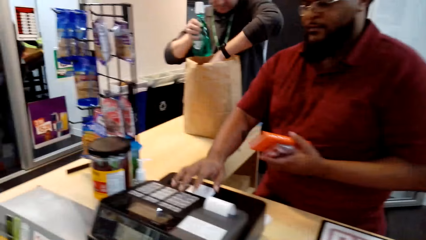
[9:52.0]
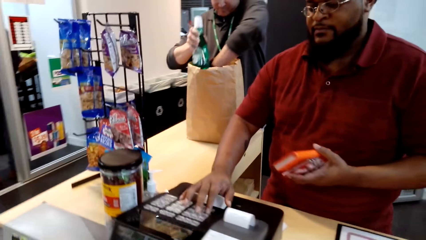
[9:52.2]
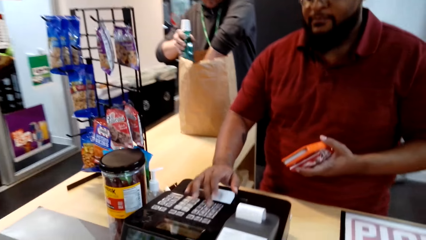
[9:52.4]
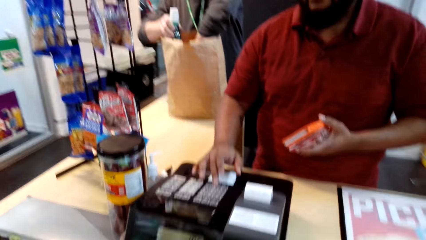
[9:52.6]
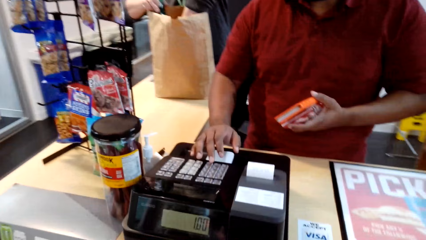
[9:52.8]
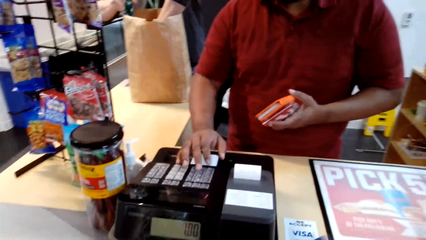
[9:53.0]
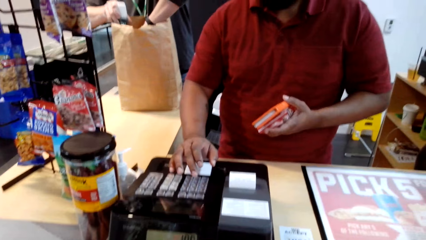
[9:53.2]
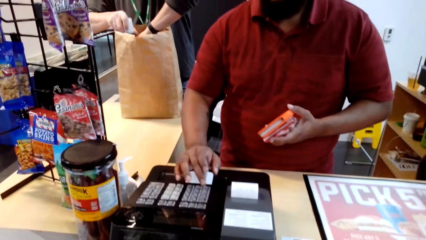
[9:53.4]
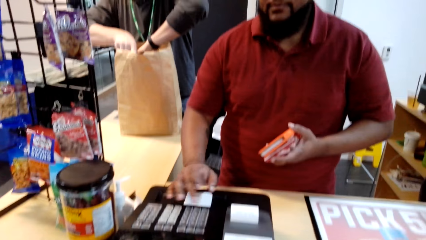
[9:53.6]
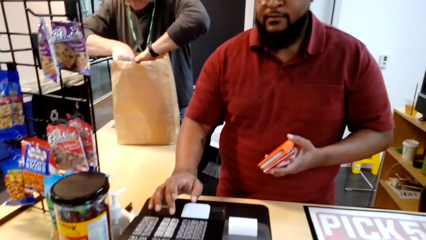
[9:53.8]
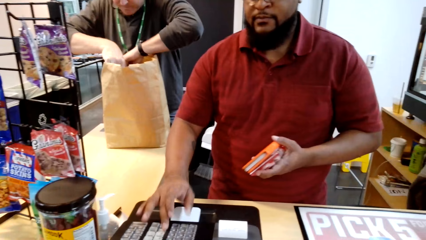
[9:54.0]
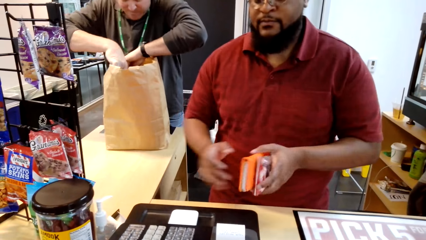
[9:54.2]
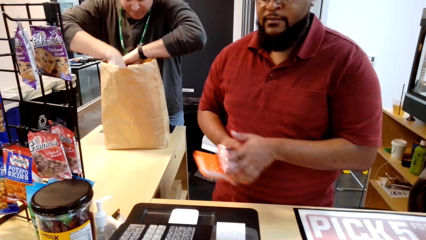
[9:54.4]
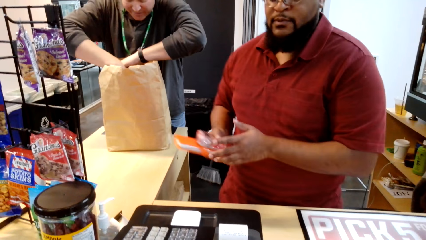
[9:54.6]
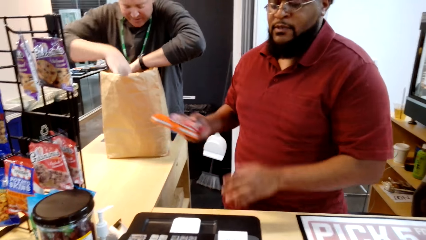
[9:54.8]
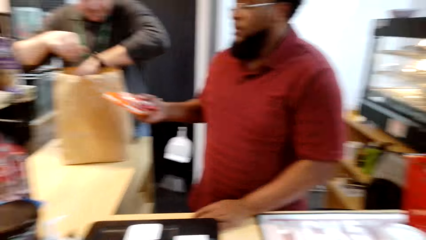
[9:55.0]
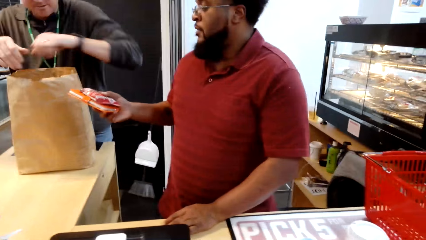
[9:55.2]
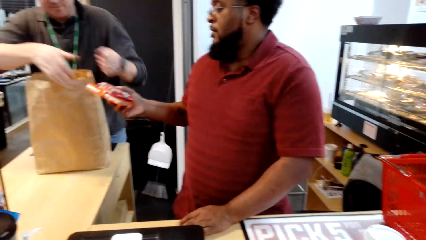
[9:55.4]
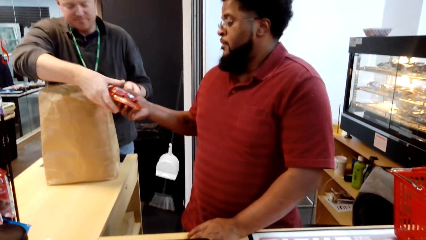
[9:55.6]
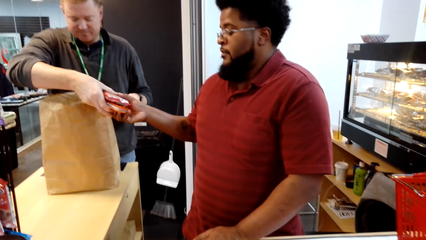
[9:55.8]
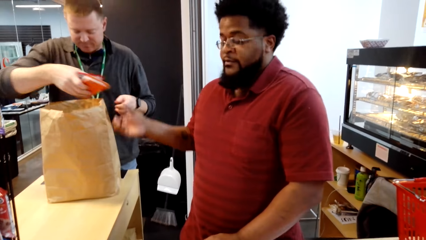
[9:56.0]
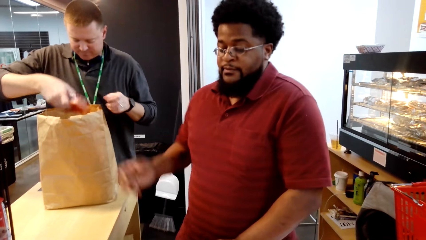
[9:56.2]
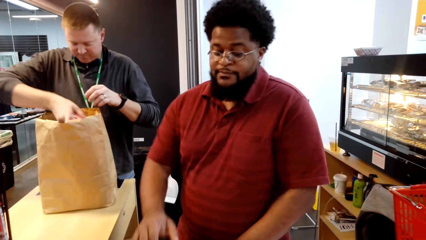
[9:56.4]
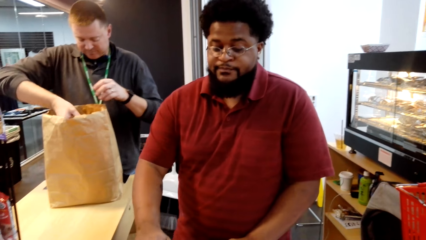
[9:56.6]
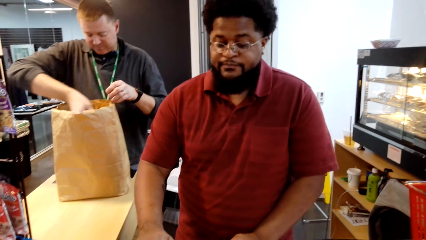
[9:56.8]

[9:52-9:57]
A man packs something into a paper bag. A cashier scans something. The cashier operates the machine. The cashier dialogues with the man.

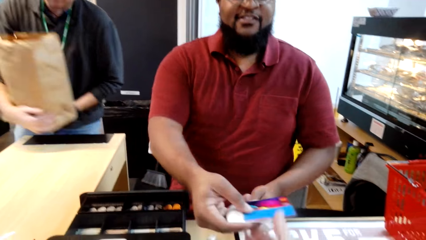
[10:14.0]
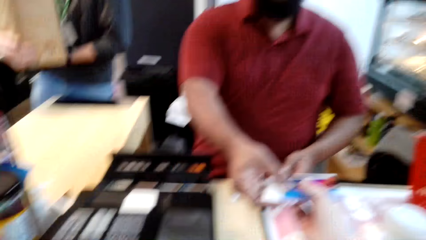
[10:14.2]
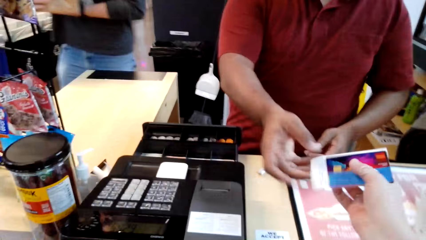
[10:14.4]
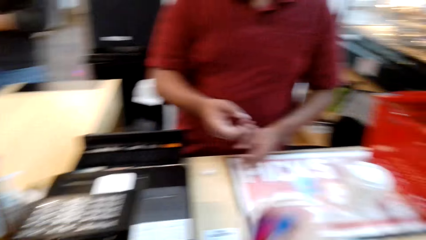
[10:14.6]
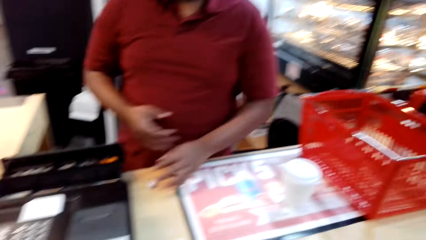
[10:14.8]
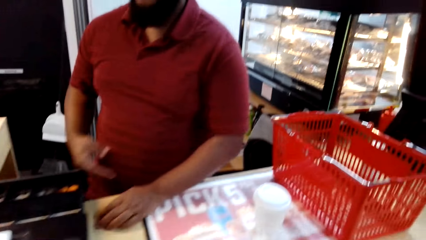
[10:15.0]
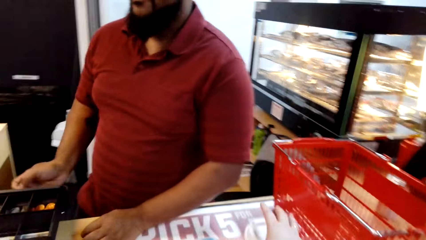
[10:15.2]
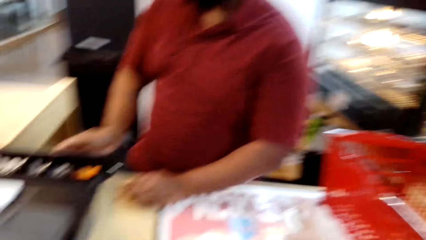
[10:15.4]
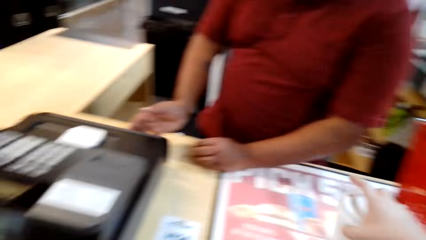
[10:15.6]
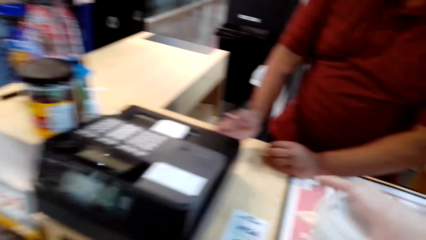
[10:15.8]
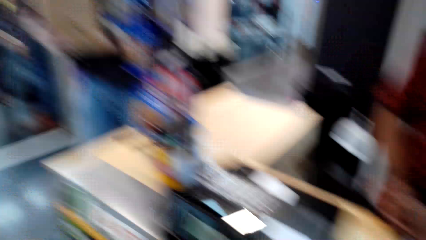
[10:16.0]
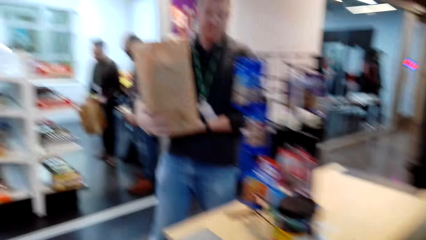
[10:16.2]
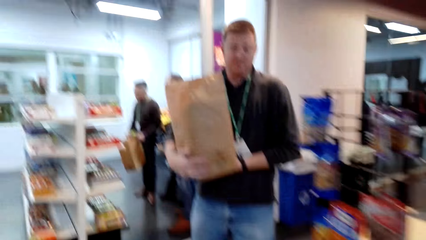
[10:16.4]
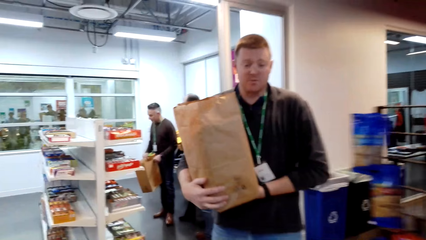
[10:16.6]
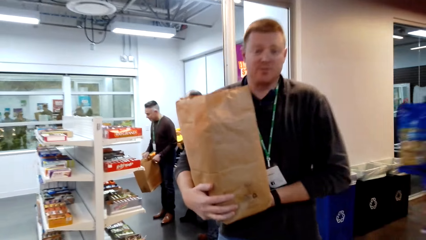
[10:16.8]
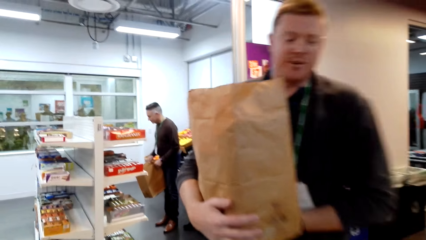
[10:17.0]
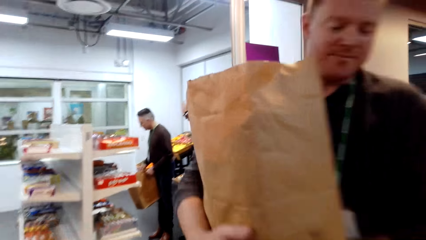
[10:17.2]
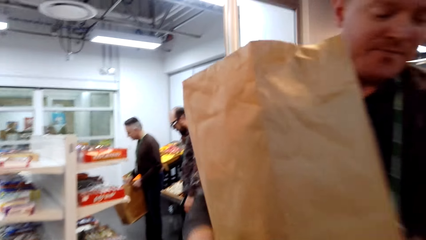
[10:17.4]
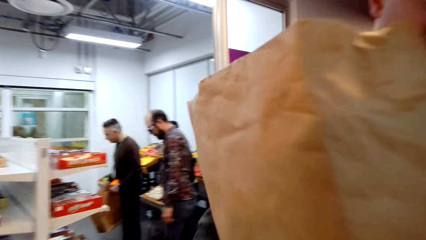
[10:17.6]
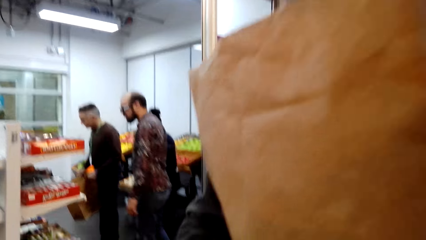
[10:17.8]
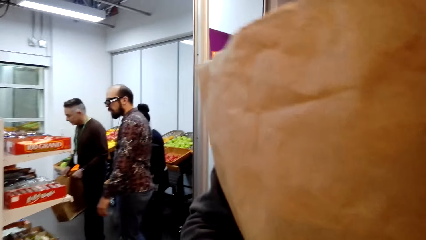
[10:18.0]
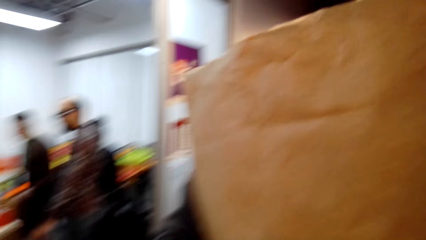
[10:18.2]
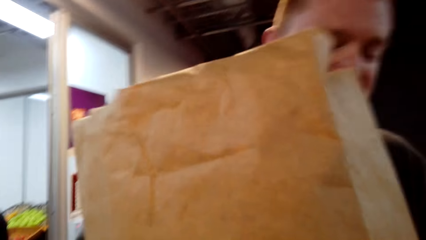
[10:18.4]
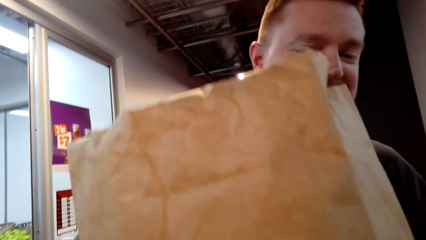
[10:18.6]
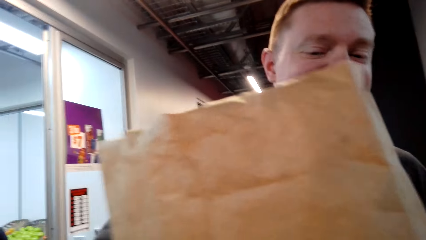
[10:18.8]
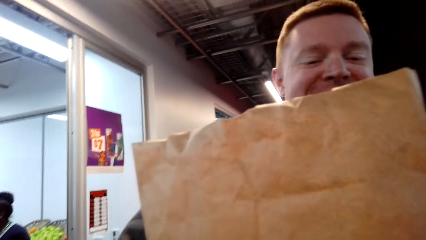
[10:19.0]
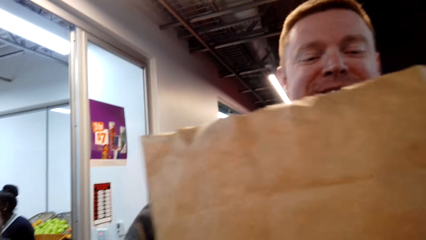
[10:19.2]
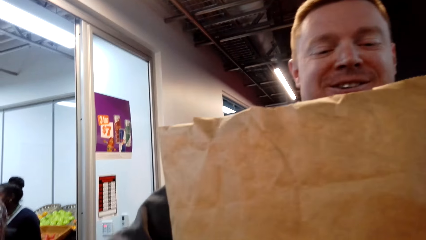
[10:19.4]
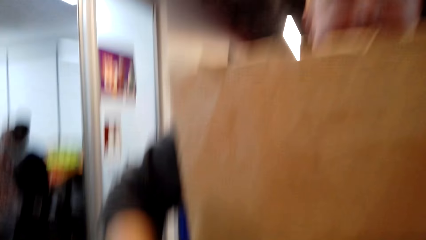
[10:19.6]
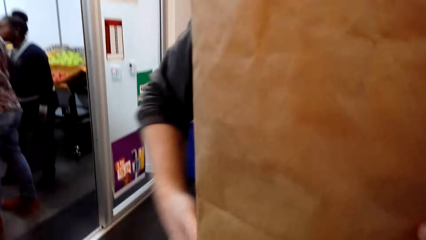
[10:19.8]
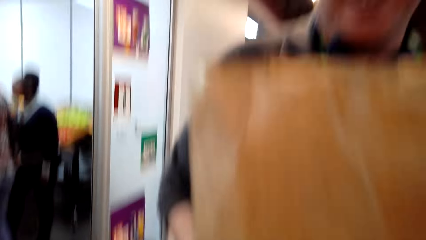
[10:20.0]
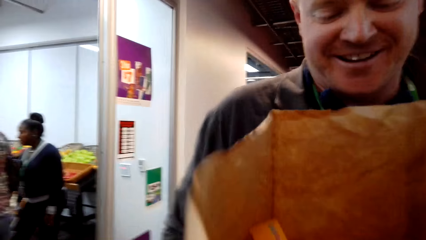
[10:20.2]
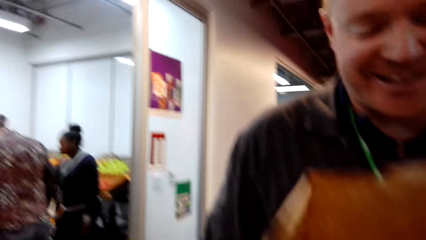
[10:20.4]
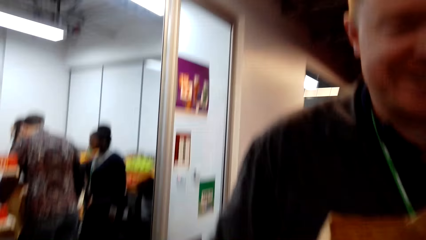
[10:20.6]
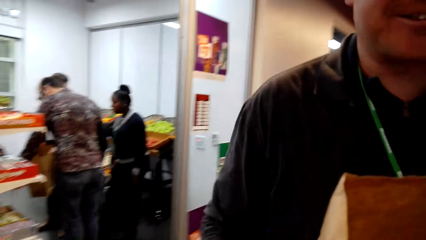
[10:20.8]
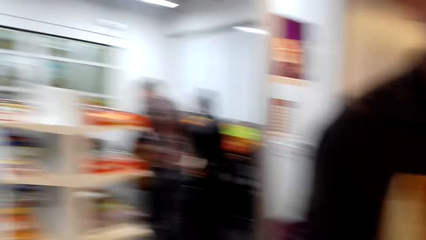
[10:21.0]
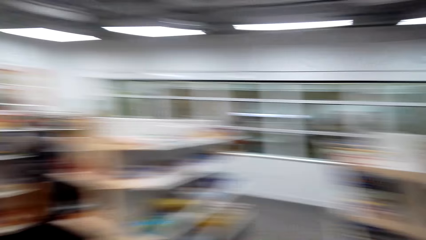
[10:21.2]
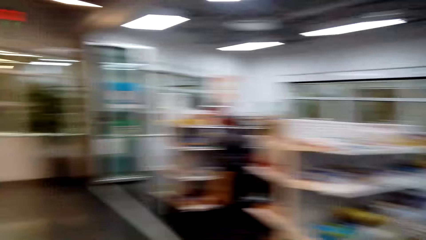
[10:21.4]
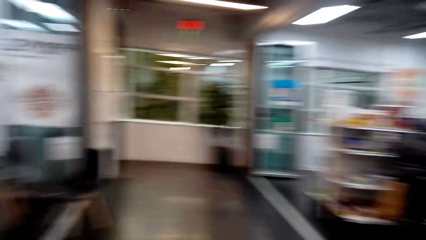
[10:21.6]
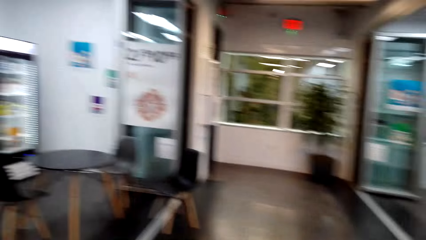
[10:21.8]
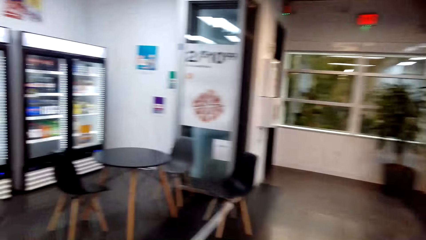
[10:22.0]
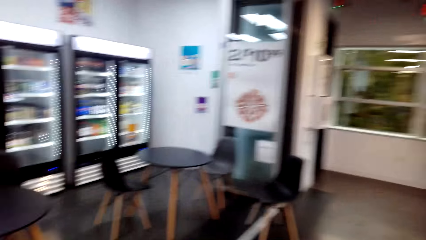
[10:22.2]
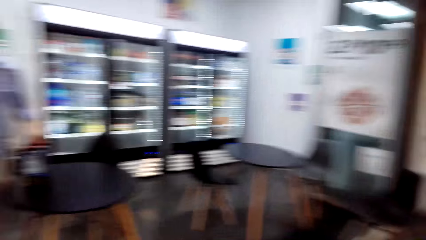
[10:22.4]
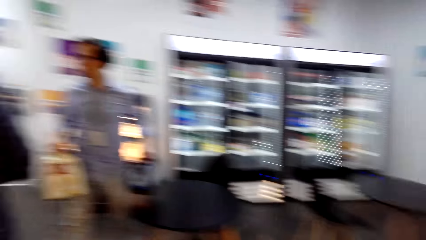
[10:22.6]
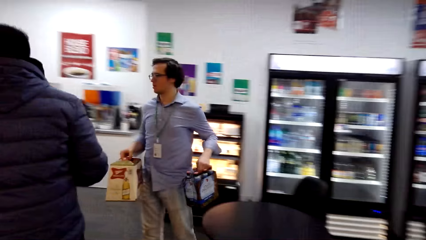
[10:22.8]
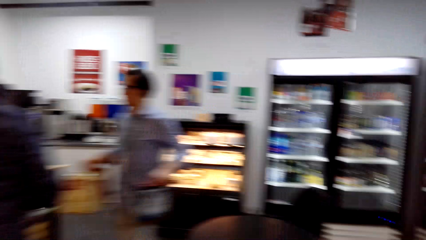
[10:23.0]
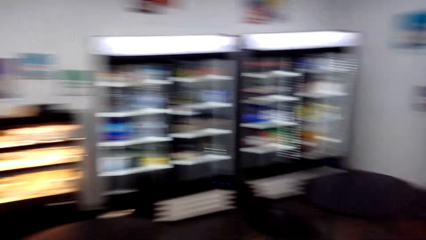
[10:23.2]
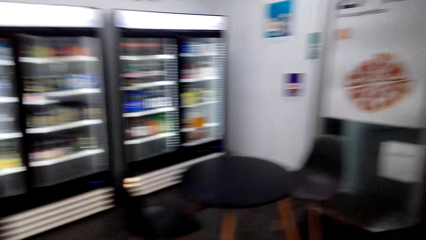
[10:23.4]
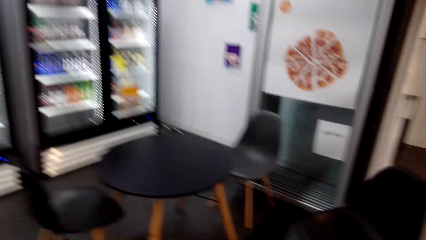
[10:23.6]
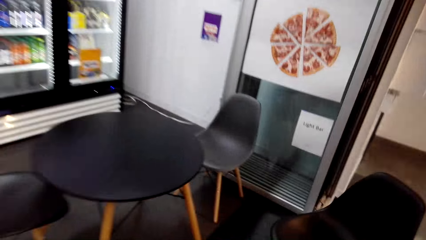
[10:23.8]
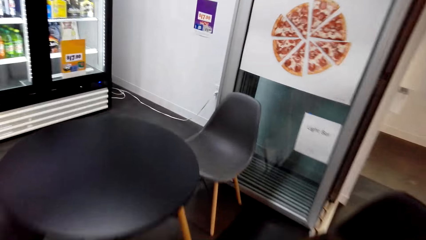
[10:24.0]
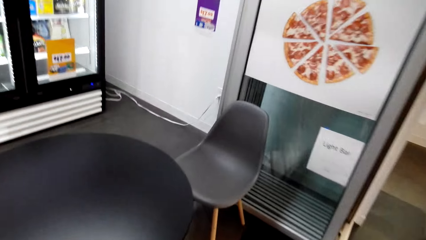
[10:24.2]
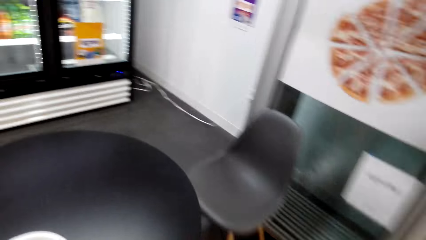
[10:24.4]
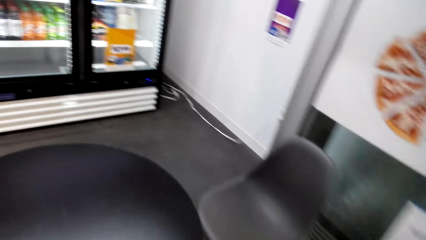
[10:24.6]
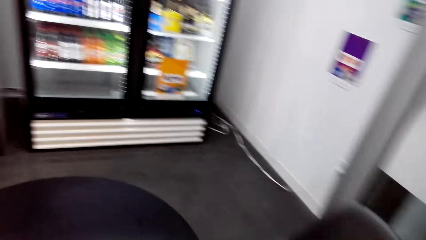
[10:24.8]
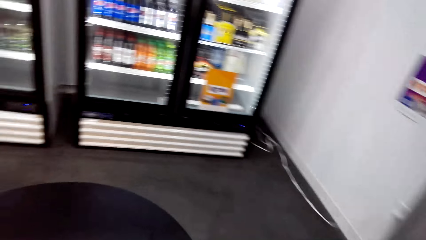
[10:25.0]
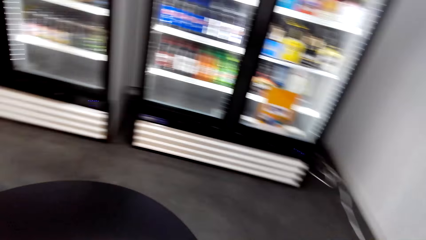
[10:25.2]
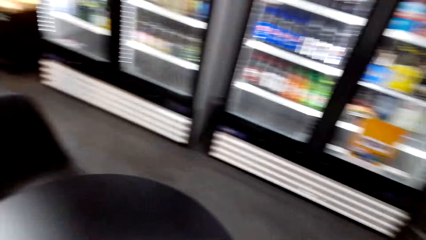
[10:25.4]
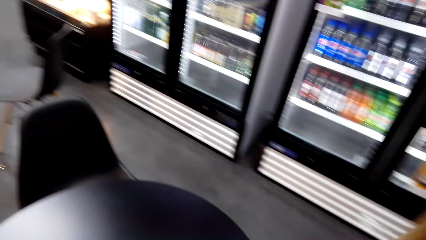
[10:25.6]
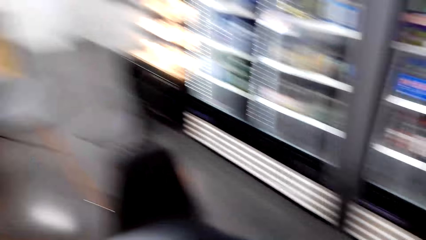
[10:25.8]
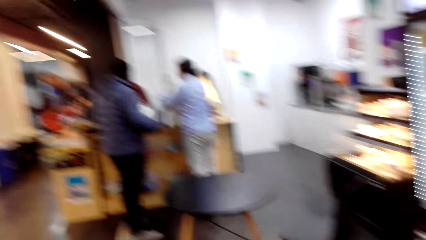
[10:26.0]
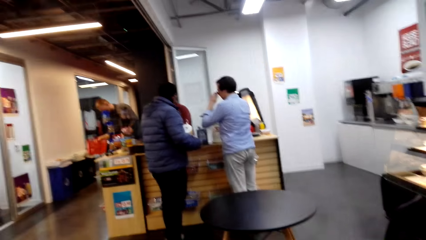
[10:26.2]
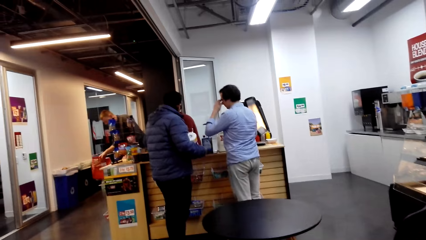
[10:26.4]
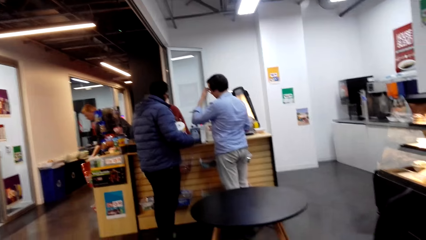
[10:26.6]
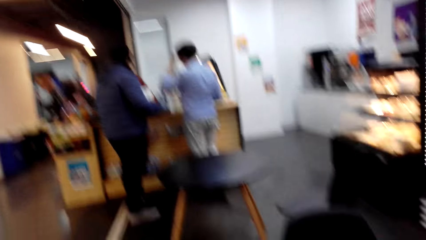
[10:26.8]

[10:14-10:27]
A man picks up a paper bag with shopping. A cashier hands over a credit card and receipt to the camera wearer. The man picks up the paper bag with shopping again. The camera wearer converses with the cashier and picks the credit card and receipt from the cashier. The cashier closes the machine. The camera wearer converses with the man and takes the paper bag with shopping from the man. They walk with the paper bag with shopping around the shop. They place the paper bag on the table.
